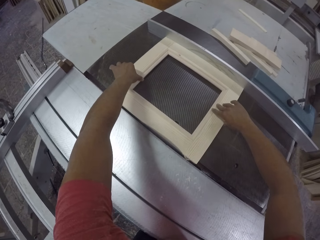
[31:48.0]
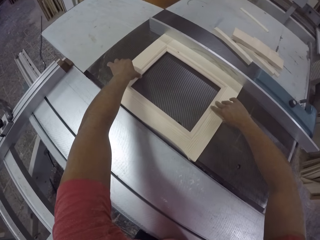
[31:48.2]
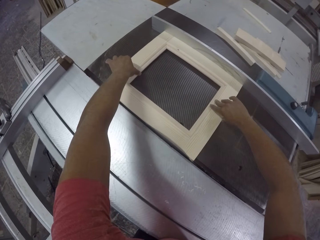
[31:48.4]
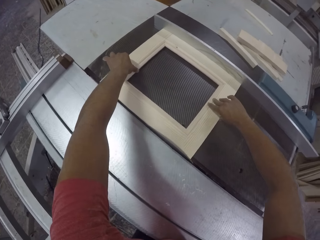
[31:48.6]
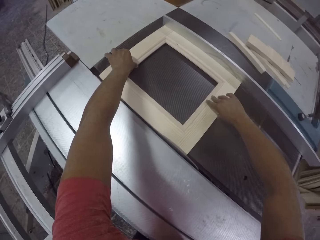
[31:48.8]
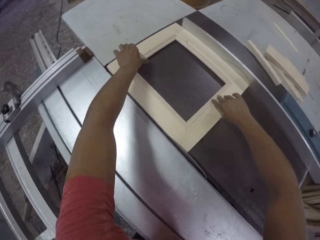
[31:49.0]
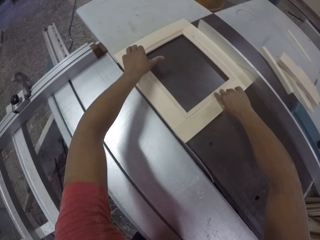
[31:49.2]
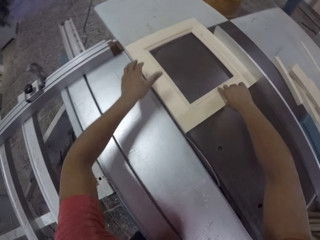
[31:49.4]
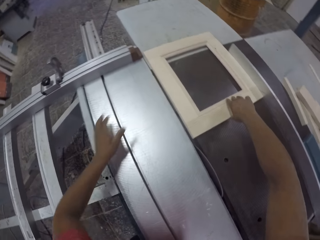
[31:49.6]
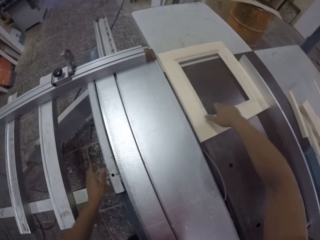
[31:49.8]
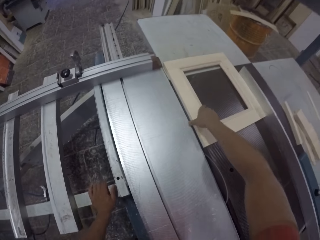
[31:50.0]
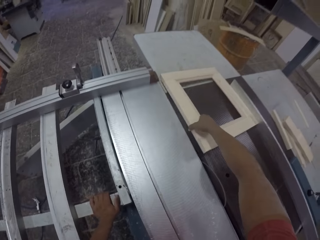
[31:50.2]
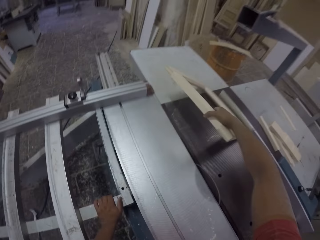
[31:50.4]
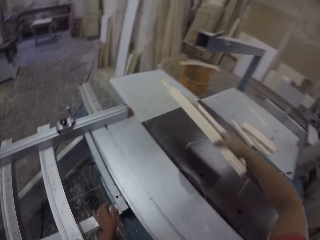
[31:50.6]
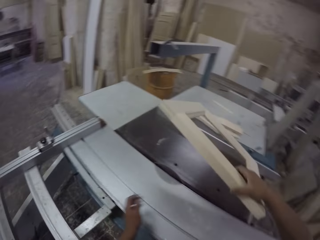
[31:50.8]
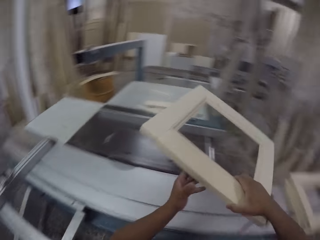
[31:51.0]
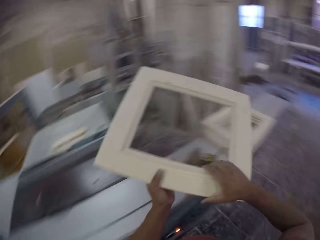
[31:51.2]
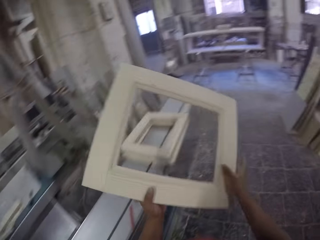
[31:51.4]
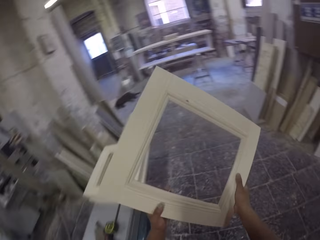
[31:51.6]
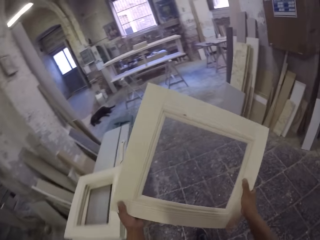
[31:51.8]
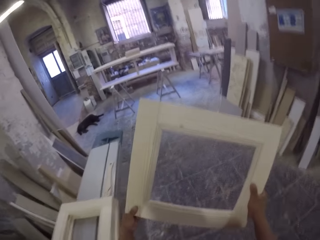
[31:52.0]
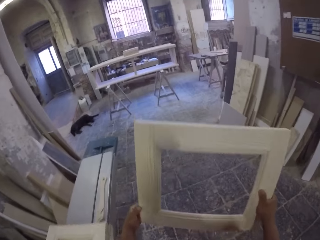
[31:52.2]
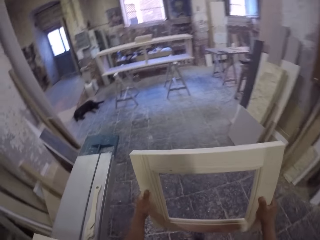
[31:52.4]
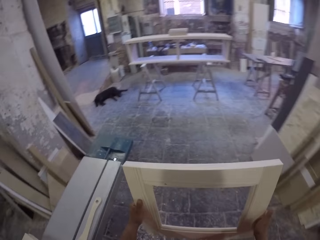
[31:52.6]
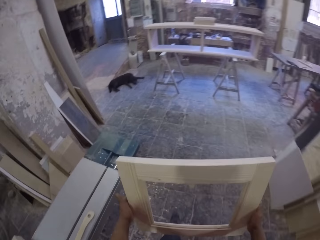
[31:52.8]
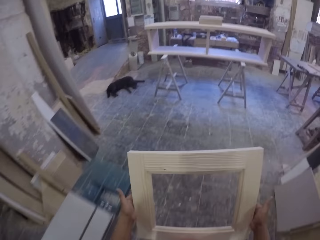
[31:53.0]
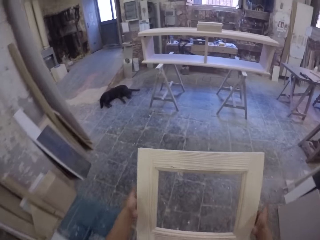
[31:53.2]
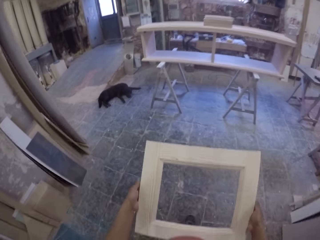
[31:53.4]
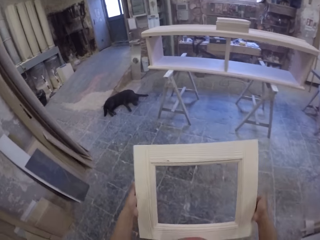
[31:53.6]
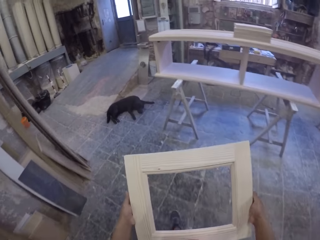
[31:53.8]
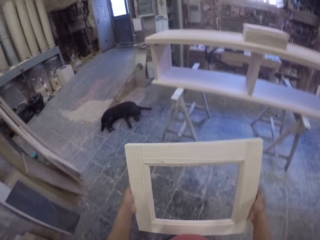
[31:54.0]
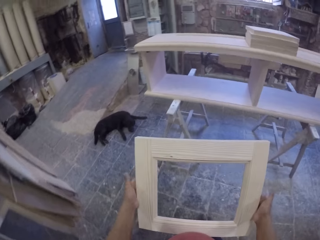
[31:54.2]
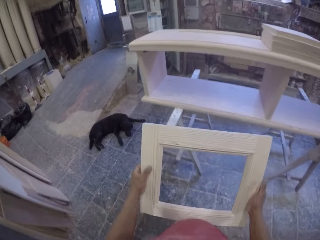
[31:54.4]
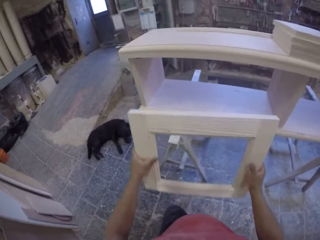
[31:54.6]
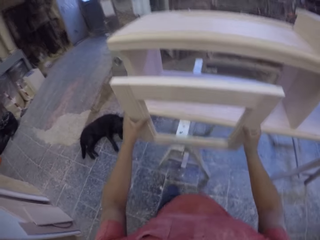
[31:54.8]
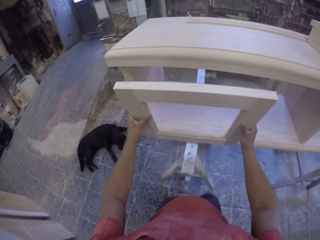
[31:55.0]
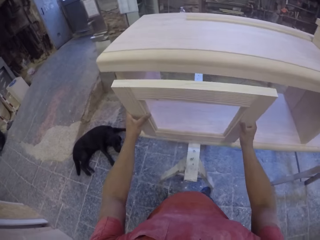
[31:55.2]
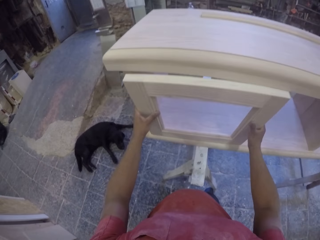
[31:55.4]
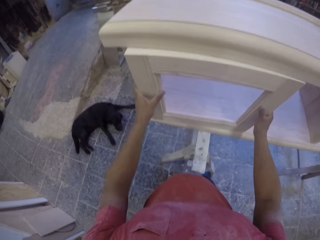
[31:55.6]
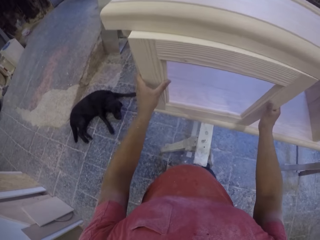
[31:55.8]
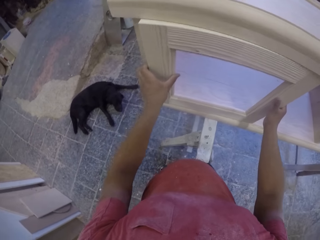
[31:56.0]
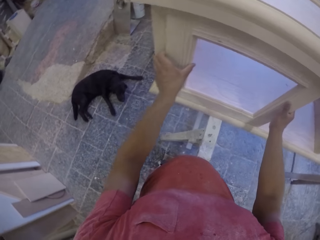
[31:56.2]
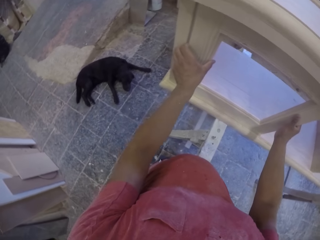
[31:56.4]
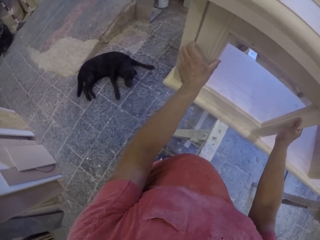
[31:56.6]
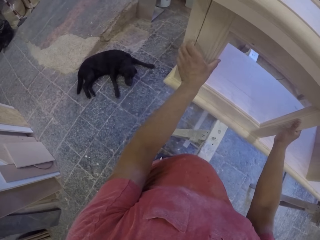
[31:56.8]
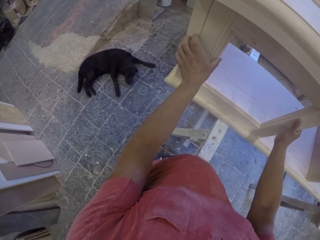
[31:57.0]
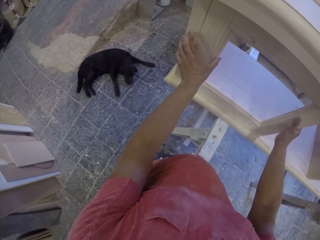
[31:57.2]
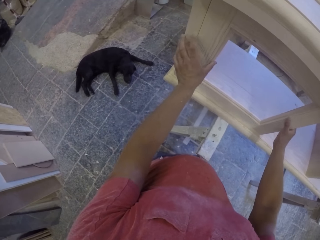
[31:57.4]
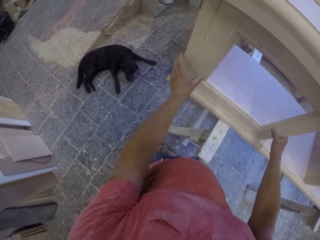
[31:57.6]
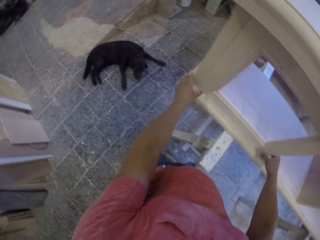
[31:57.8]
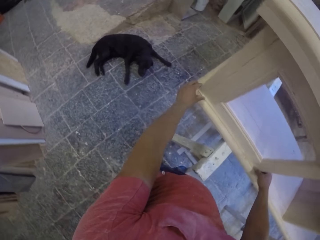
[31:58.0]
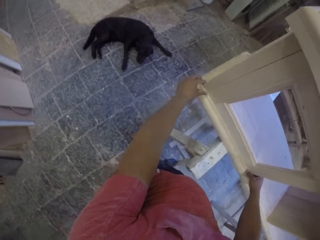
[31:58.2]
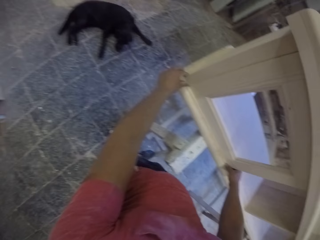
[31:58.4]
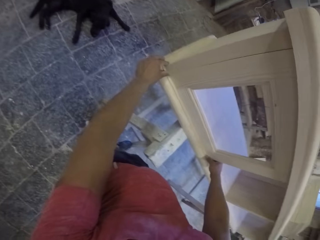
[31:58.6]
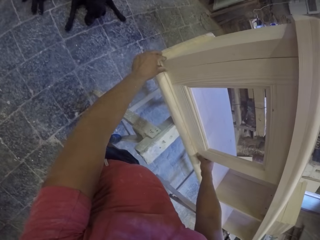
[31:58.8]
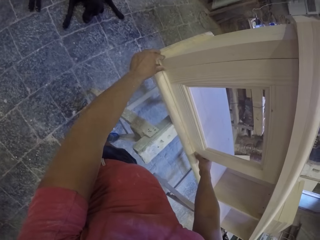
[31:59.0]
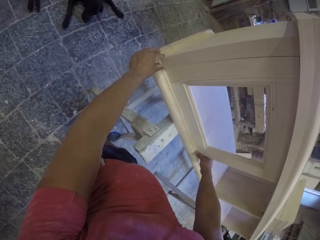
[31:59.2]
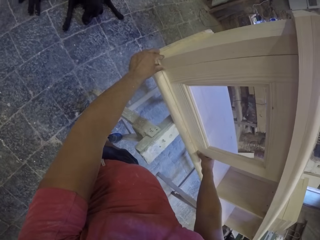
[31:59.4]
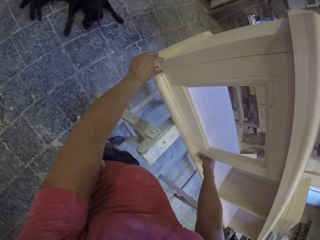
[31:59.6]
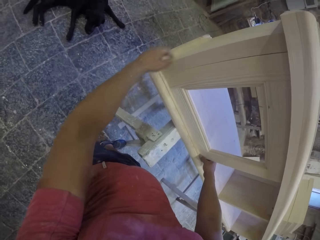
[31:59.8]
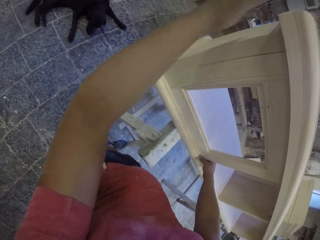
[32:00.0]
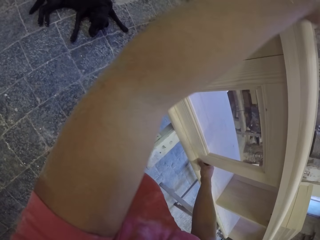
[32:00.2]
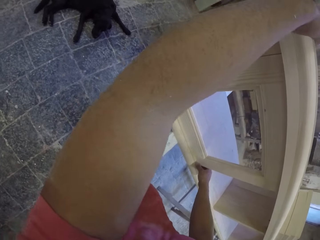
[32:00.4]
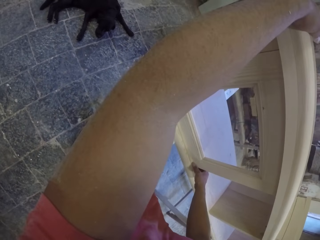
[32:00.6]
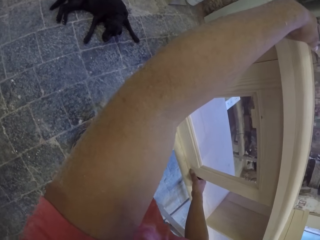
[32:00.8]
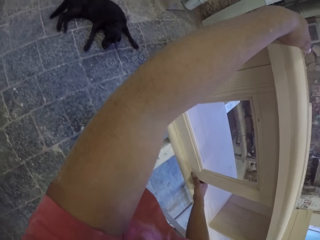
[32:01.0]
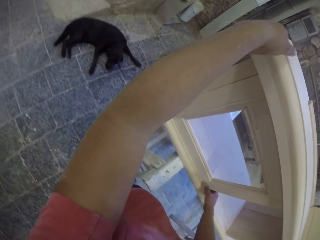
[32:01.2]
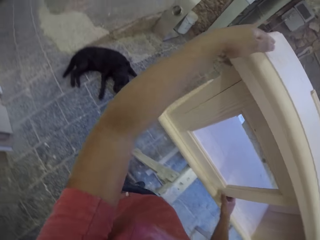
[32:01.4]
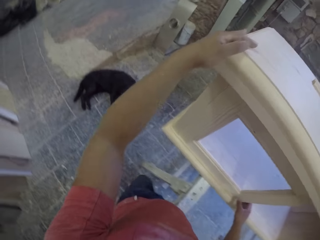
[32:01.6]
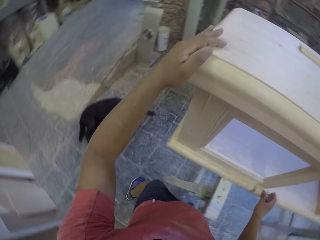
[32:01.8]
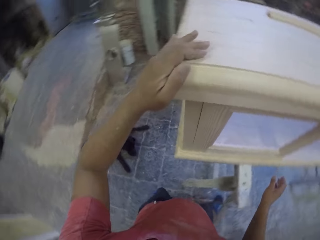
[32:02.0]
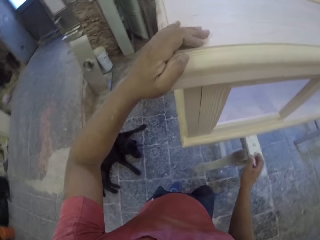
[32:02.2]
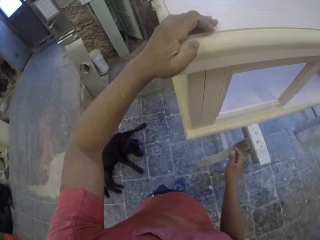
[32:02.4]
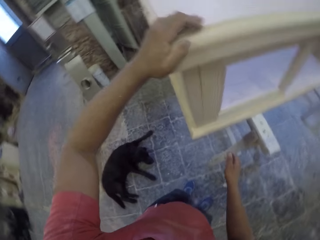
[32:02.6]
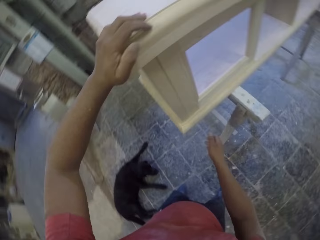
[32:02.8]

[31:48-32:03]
The camera wearer picks up the wood frame. They turn around. They hold the piece of wood. They walk in the workshop holding the piece of wood. They place the piece of wood on the bigger piece of wood. They affix the wood frame on a furniture. They look around. They affix the wood frame on the furniture.

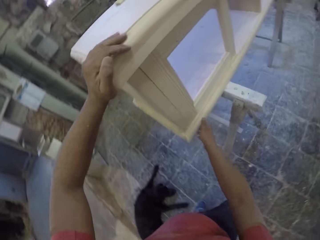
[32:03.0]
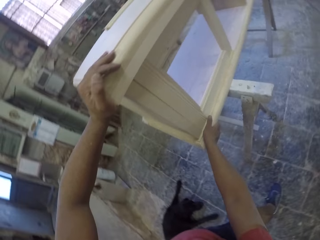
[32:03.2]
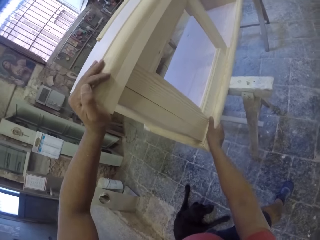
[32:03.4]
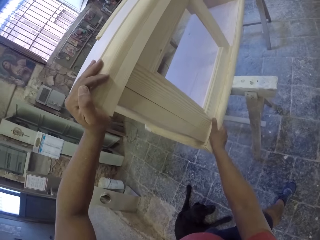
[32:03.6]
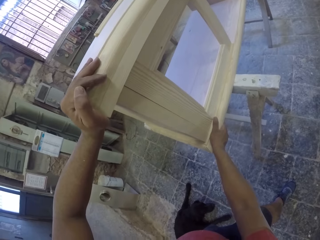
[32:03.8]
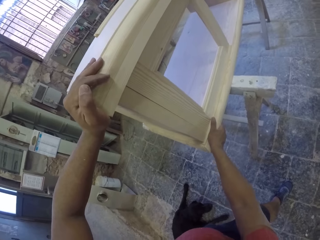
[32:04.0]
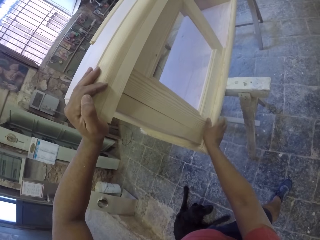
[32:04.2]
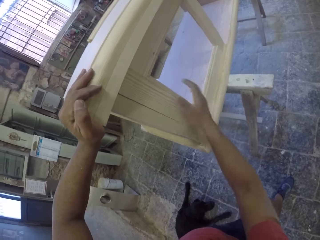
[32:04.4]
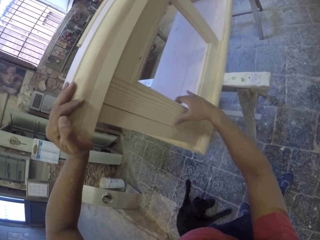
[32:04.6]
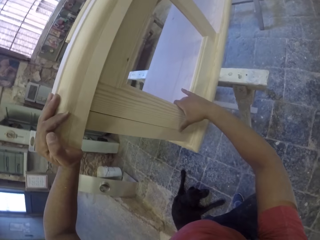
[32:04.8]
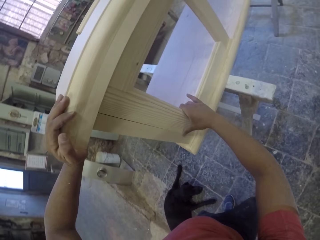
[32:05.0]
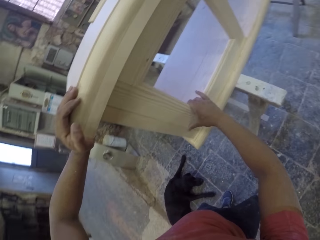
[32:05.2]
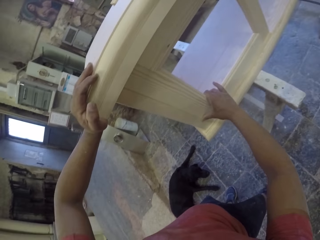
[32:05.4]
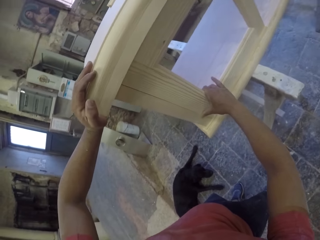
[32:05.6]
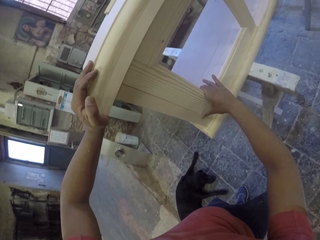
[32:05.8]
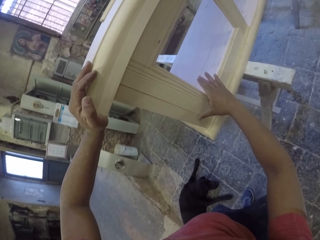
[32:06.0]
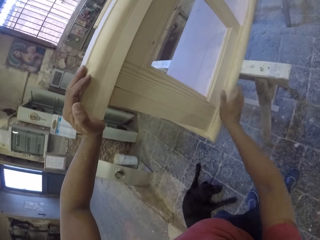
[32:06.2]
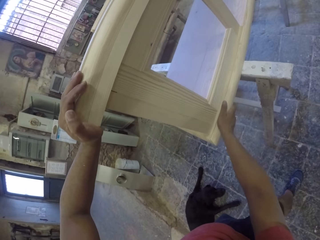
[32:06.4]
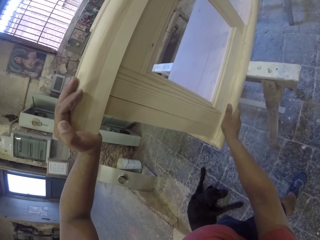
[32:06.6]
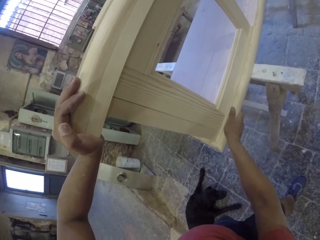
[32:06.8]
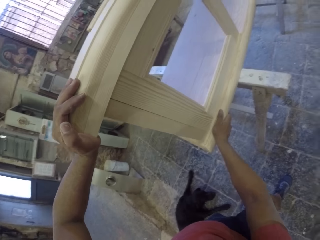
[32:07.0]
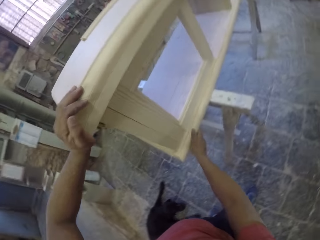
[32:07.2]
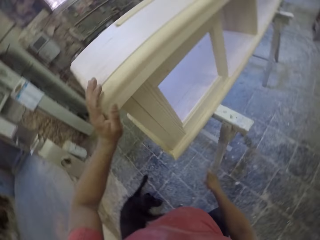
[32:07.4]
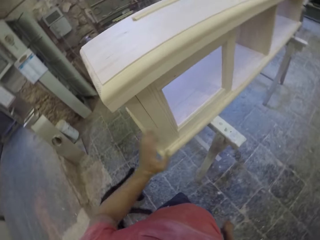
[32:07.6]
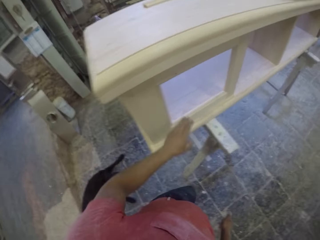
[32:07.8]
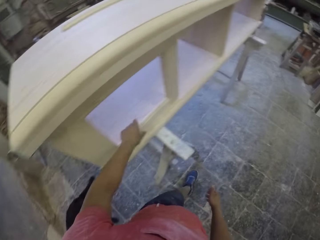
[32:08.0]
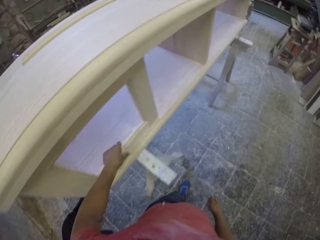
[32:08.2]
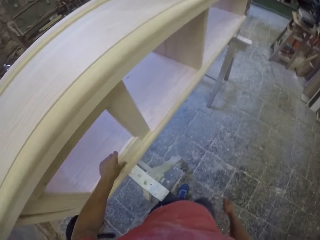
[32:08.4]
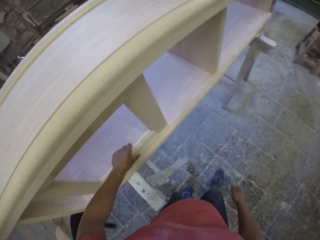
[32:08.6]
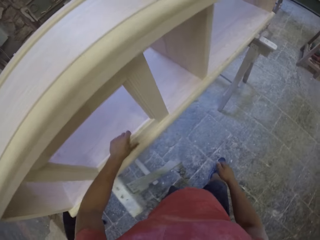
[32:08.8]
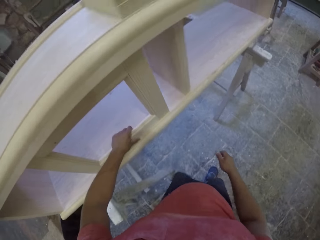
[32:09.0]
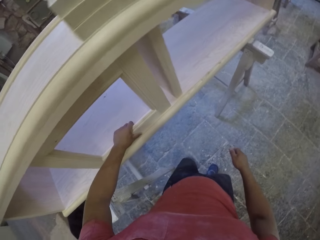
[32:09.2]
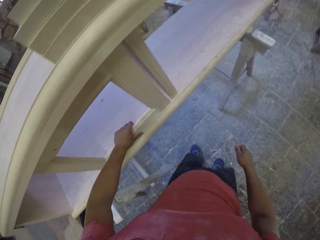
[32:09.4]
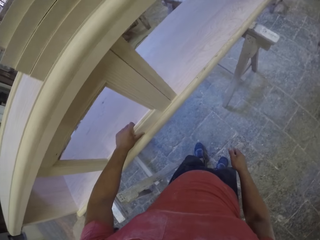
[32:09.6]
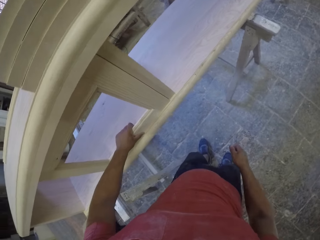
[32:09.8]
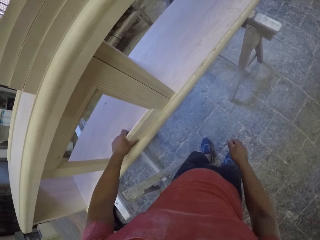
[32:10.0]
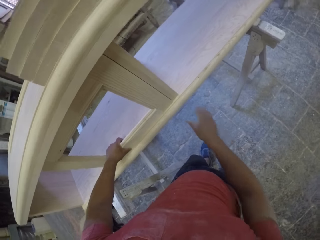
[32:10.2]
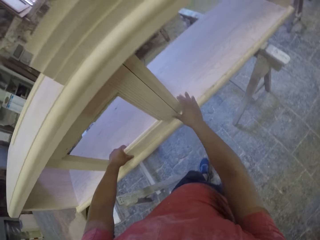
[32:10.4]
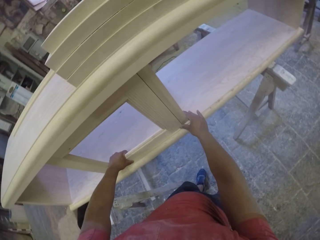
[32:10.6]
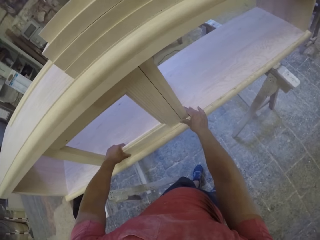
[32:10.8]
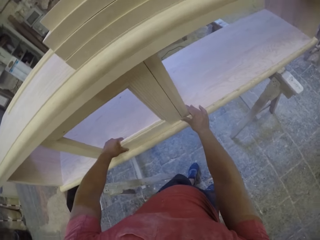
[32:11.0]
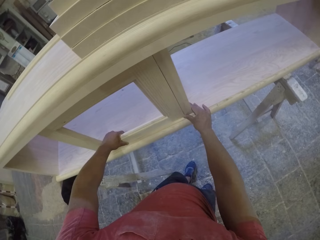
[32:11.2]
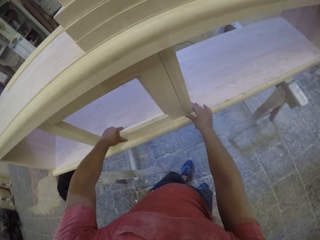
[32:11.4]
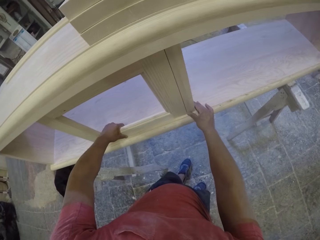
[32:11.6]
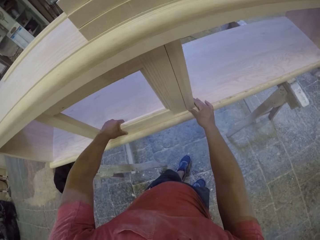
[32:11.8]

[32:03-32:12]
The camera wearer looks at the piece of wood. They affix the wood frame on a furniture. They hold the piece of wood. They drag the piece of wood on the other piece of wood.
